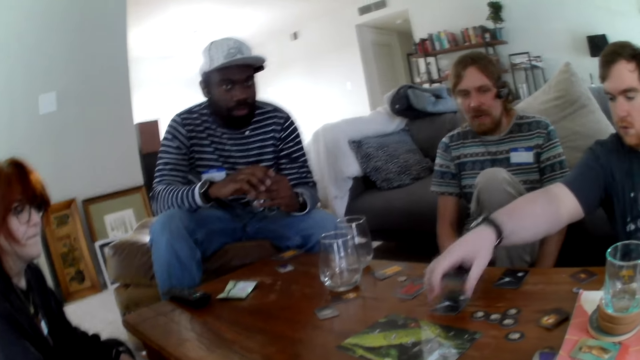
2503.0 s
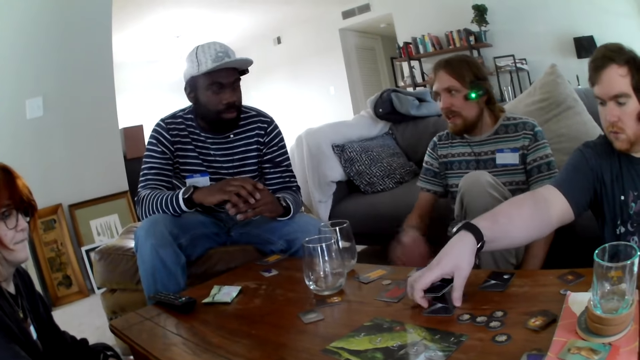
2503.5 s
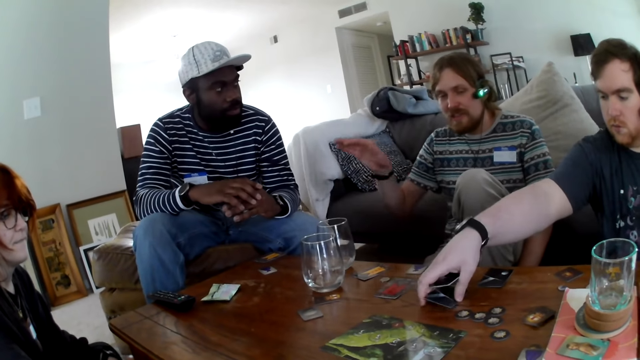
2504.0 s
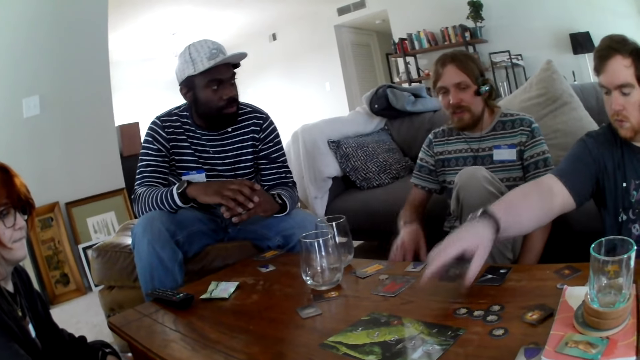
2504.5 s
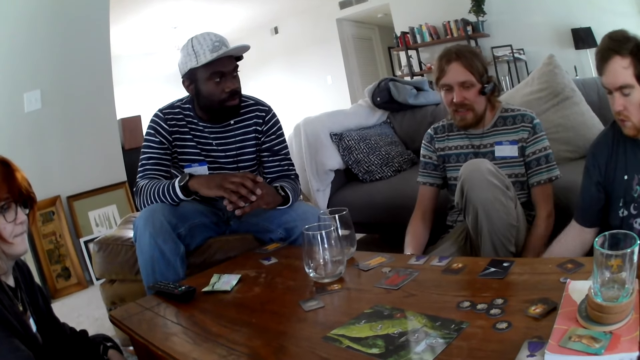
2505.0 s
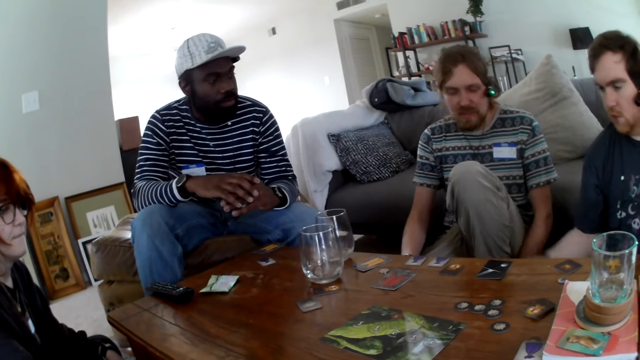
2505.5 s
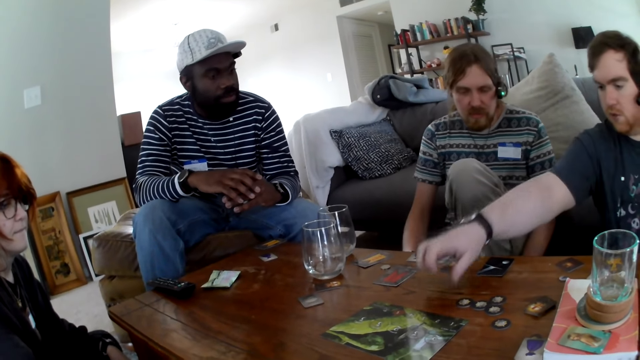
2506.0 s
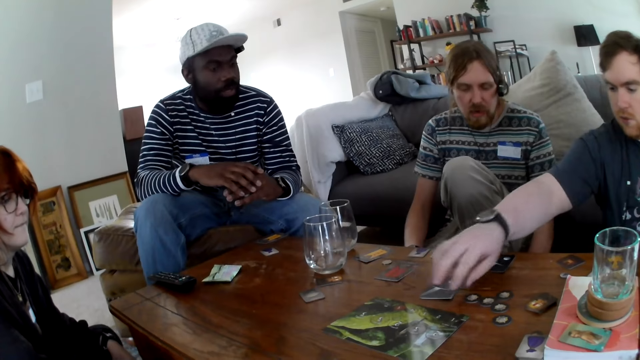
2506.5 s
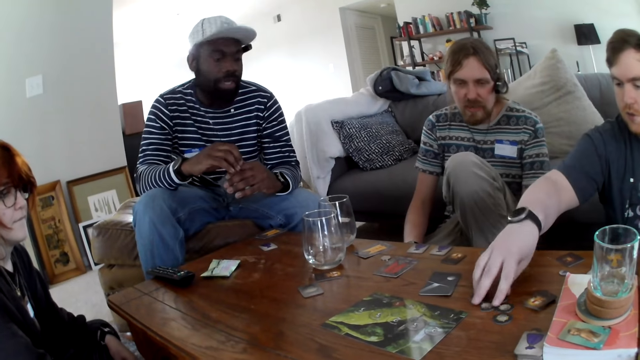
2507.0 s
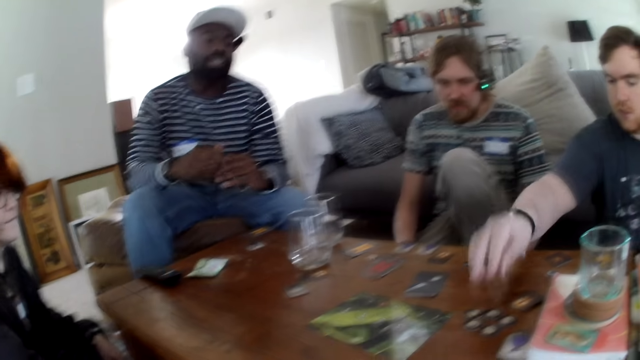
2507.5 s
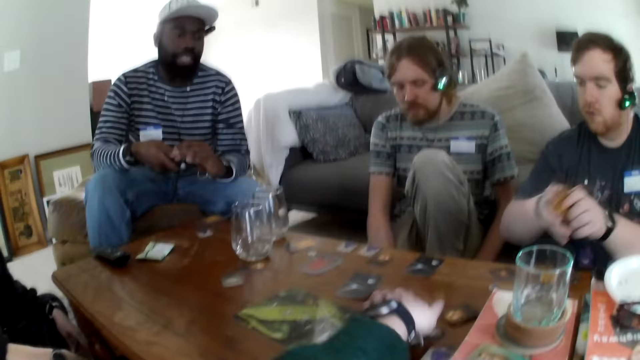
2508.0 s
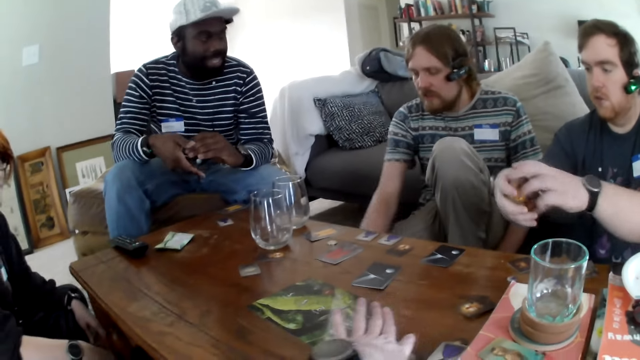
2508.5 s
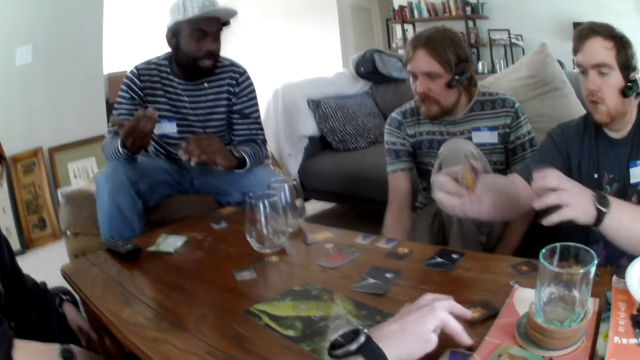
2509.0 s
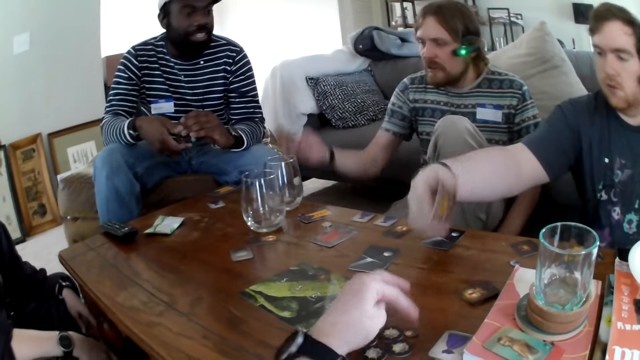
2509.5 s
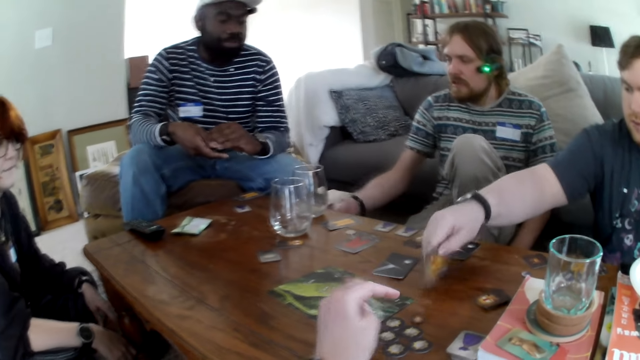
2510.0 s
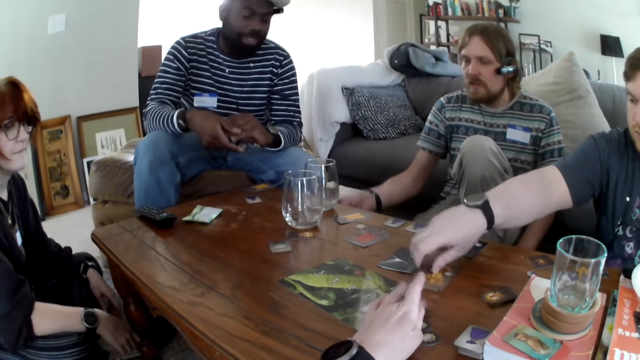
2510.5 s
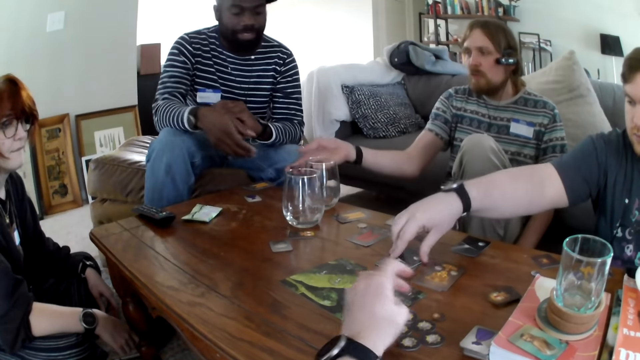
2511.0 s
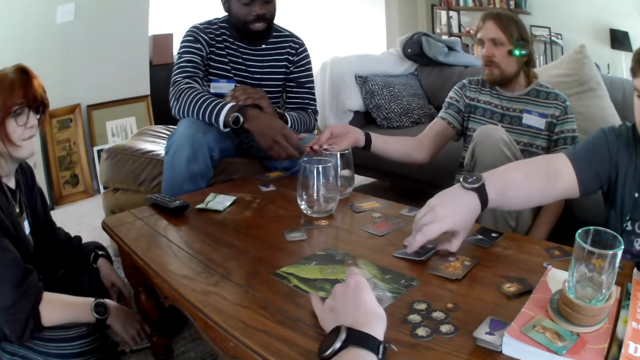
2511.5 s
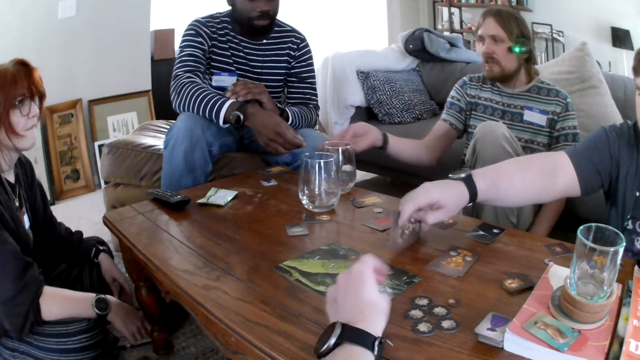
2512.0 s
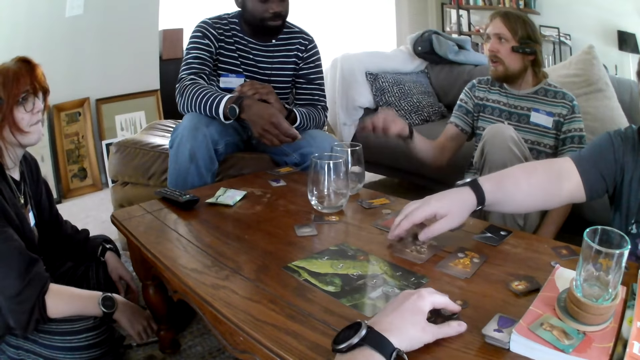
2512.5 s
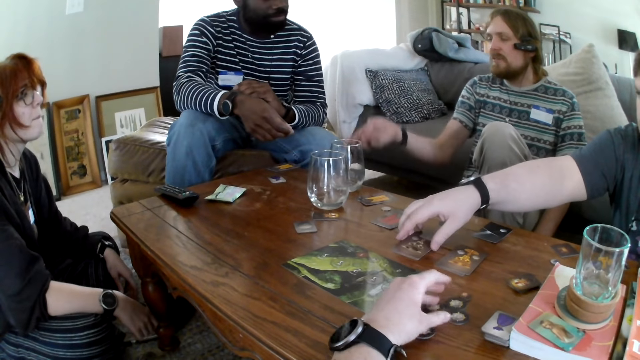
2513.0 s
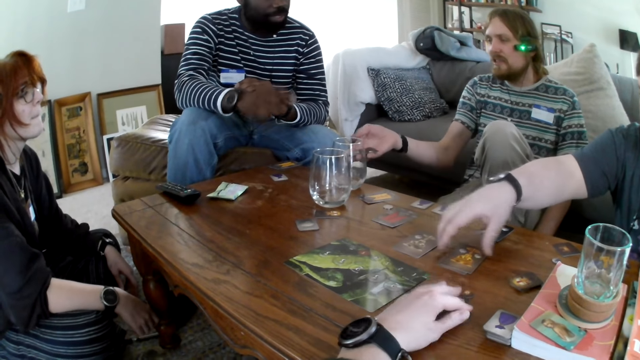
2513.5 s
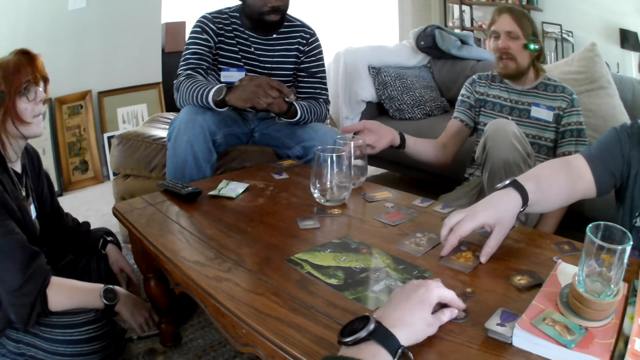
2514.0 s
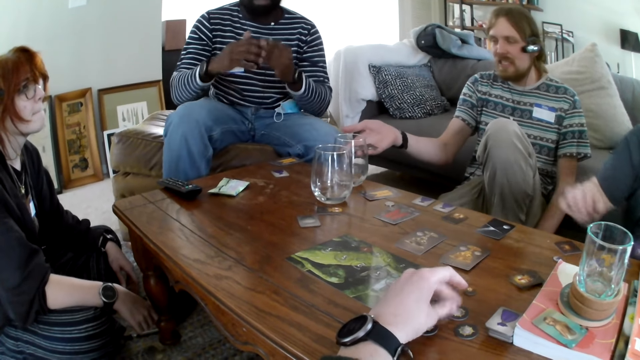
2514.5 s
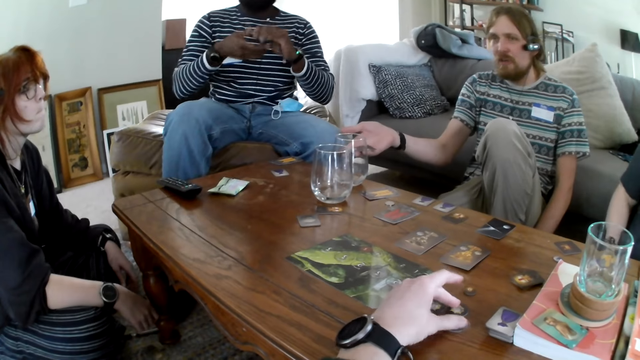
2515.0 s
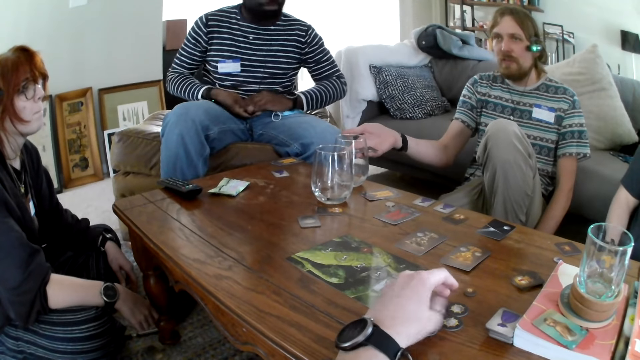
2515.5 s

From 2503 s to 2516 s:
A man picks up the card from the table. Another man talks and moves the hand. The first man puts the card on the table and pushes the token. A person talks. The camera wearer pulls the token. Someone puts the card on the table. The second man talks. The first man picks the card game and rotates the card. The camera wearer moves the board. The second man gives the first man the card games and talks. The camera wearer holds the token. The person talks.

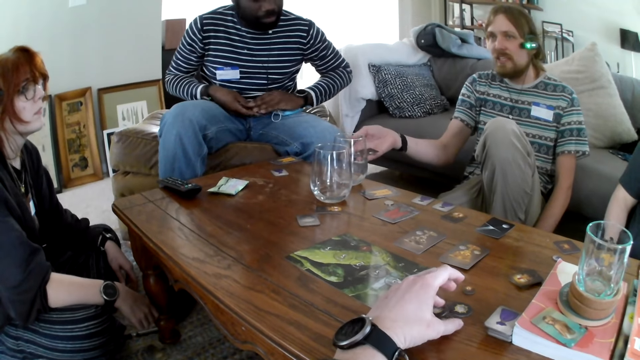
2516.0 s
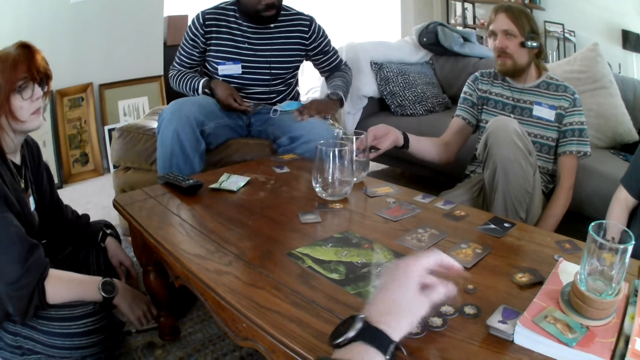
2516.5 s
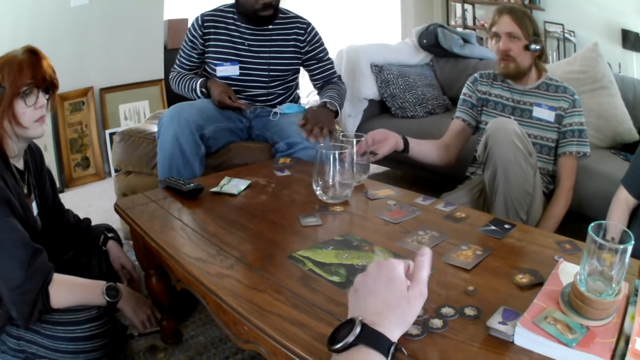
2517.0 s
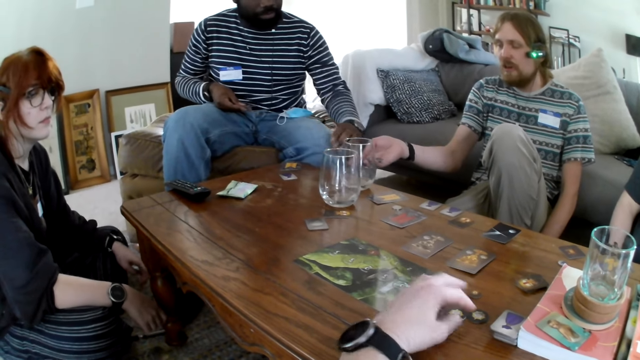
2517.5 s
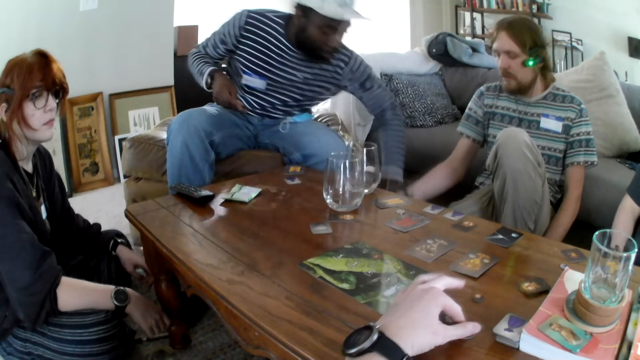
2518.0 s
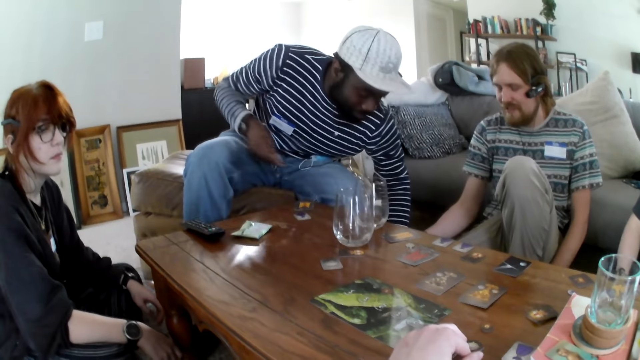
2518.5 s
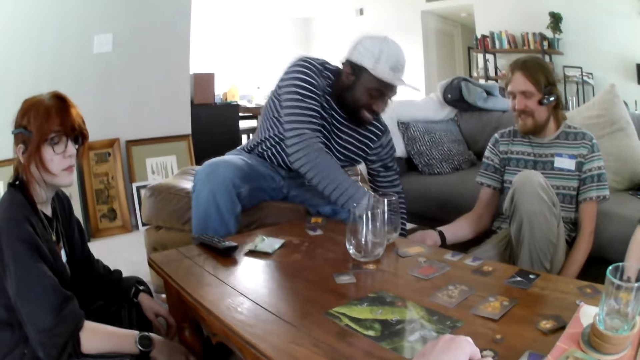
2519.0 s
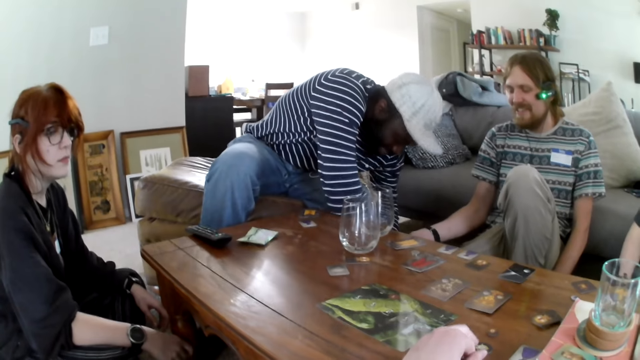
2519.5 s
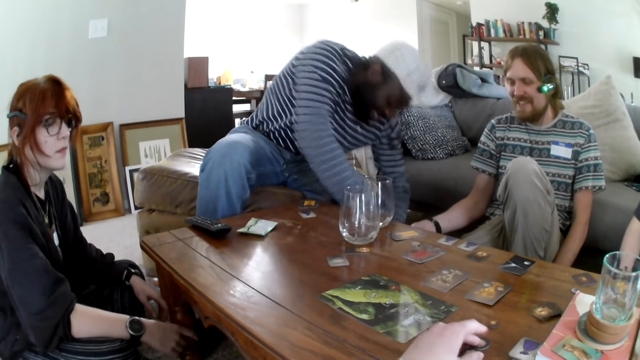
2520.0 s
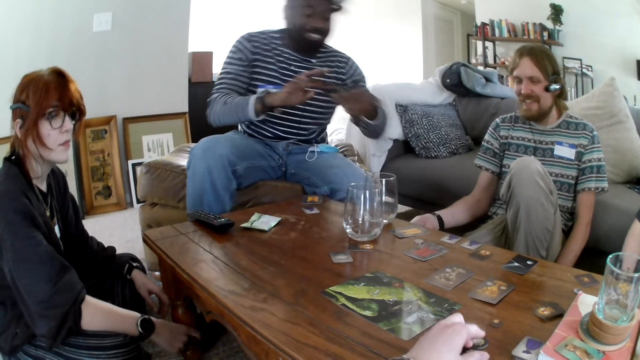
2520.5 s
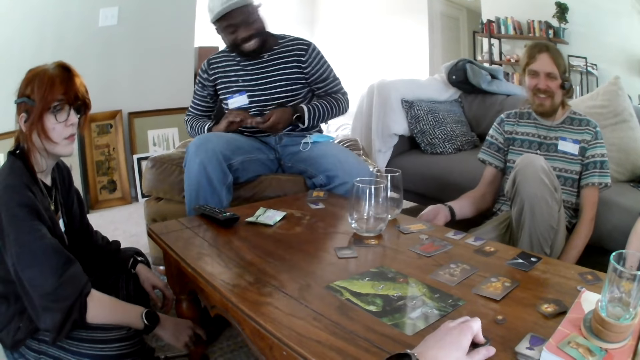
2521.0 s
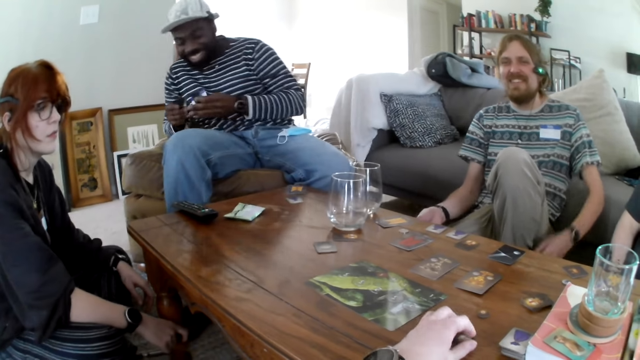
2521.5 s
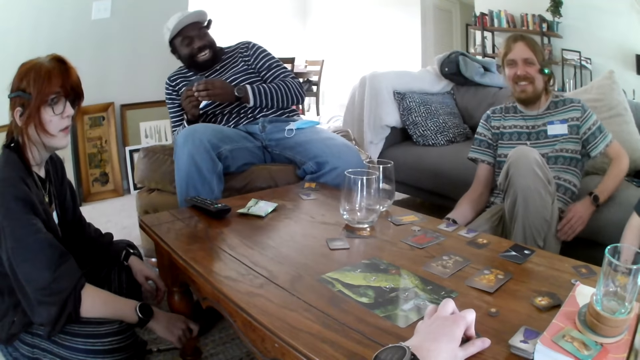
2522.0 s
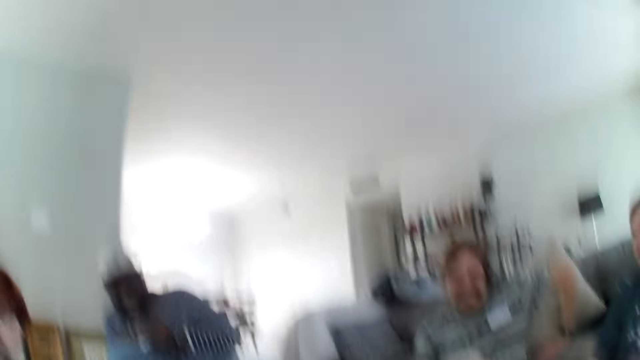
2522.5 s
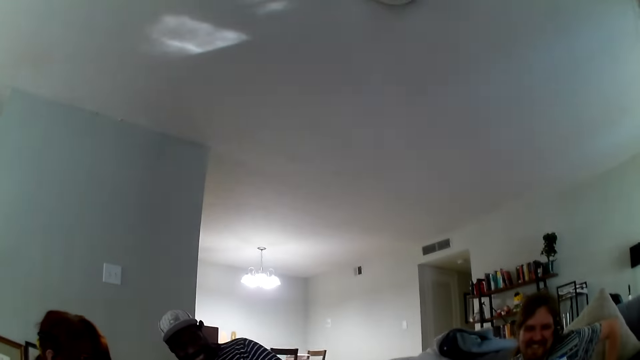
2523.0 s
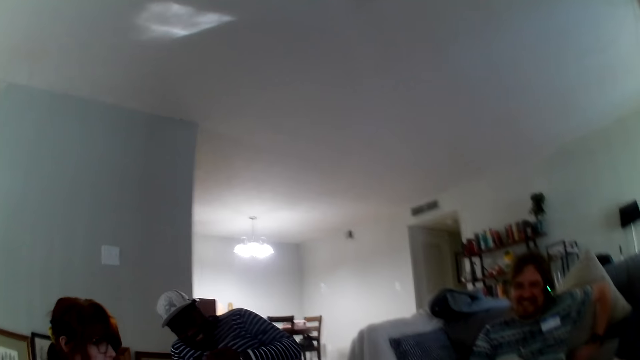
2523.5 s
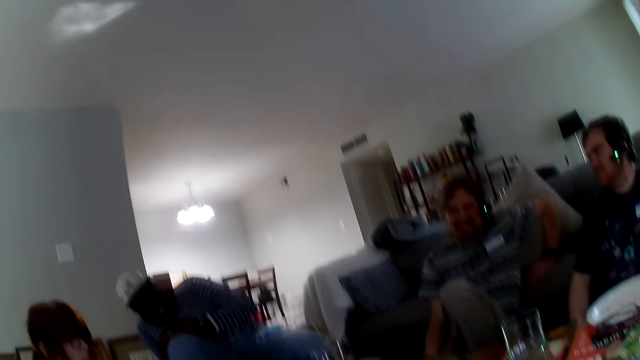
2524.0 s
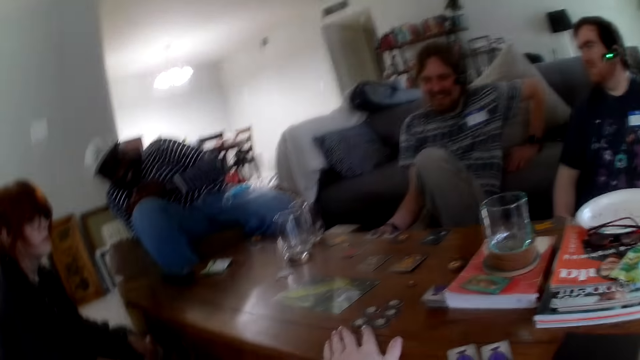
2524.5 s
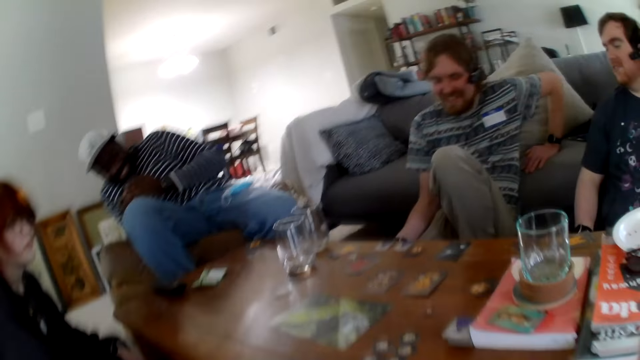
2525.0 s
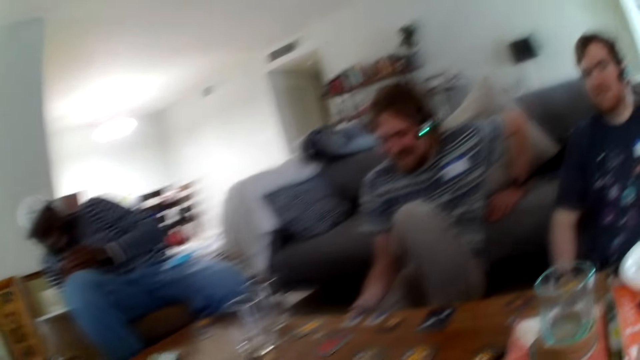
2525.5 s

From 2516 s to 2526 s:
A man holds the lap and picks up the card from the floor. A person picks the card game. Another man puts the hand on the sofa. The person laughs. A third man laughs.
